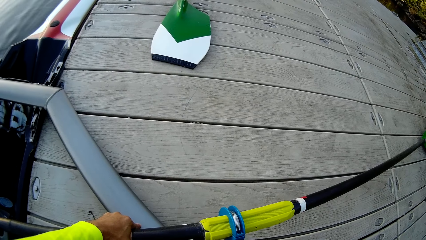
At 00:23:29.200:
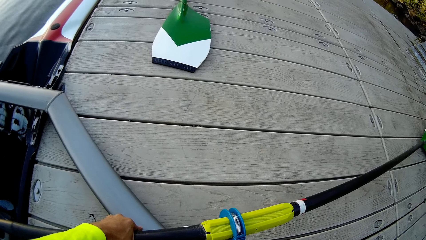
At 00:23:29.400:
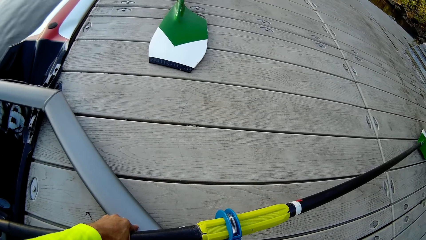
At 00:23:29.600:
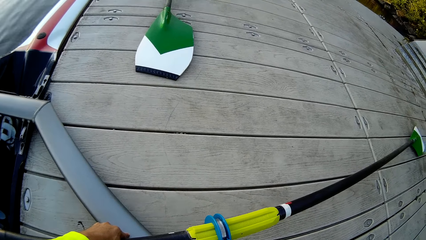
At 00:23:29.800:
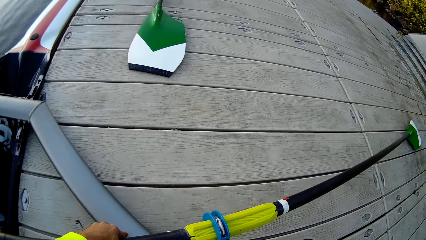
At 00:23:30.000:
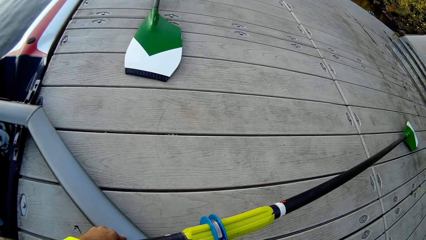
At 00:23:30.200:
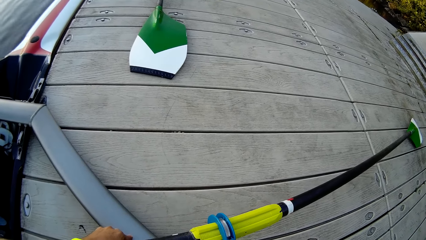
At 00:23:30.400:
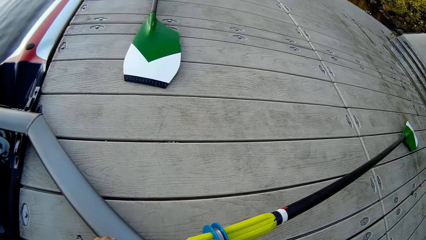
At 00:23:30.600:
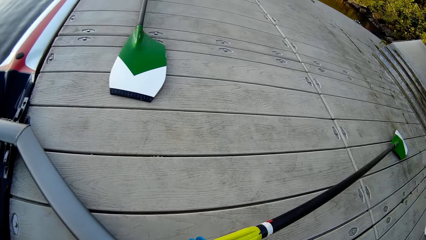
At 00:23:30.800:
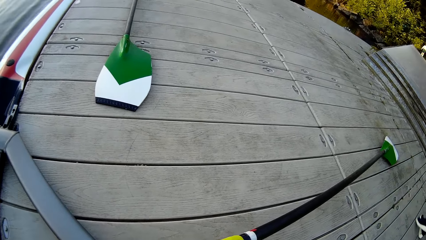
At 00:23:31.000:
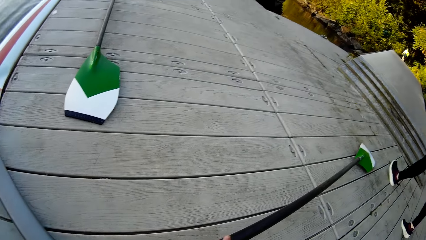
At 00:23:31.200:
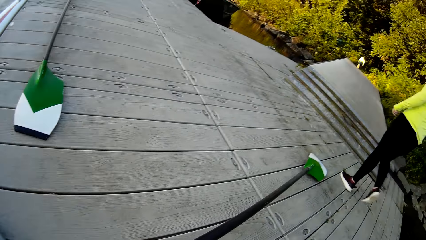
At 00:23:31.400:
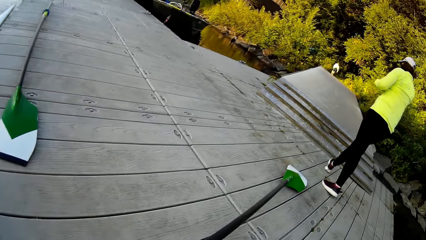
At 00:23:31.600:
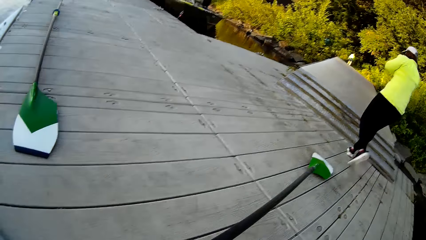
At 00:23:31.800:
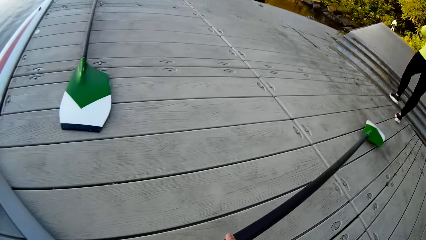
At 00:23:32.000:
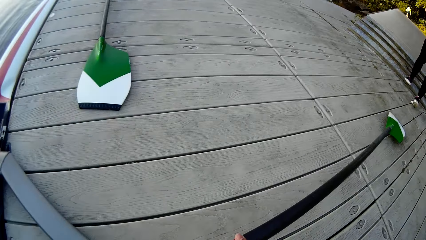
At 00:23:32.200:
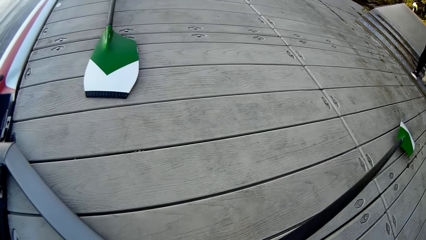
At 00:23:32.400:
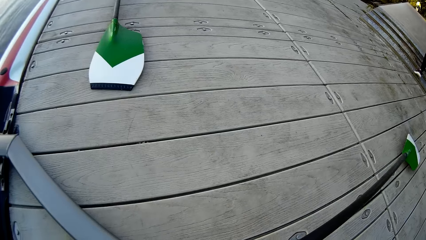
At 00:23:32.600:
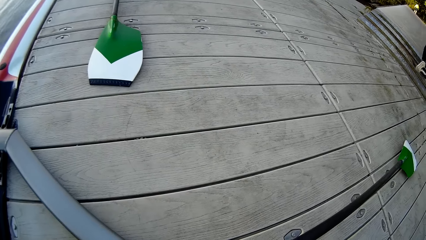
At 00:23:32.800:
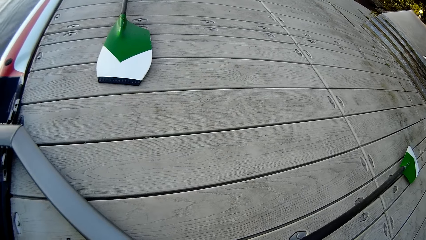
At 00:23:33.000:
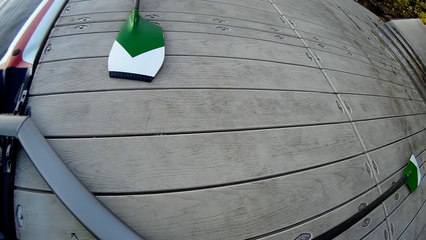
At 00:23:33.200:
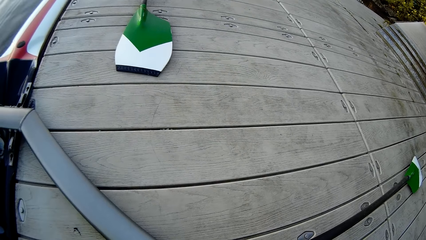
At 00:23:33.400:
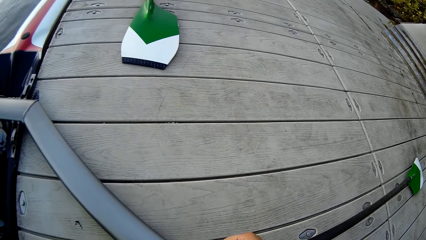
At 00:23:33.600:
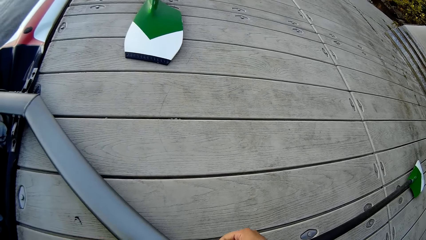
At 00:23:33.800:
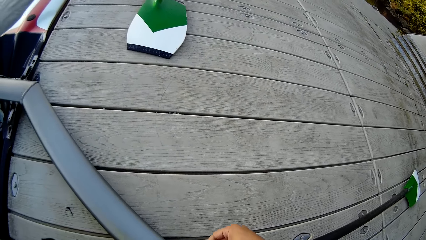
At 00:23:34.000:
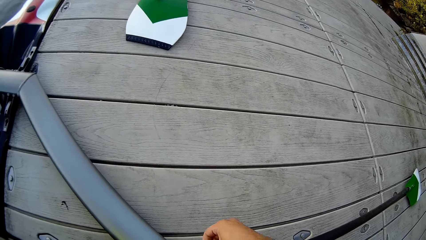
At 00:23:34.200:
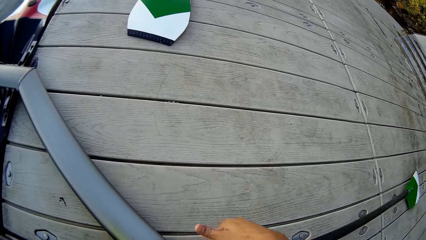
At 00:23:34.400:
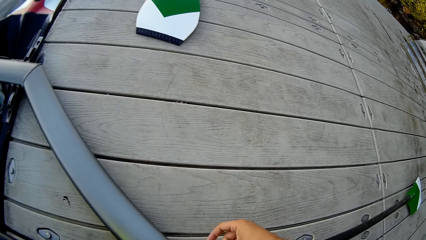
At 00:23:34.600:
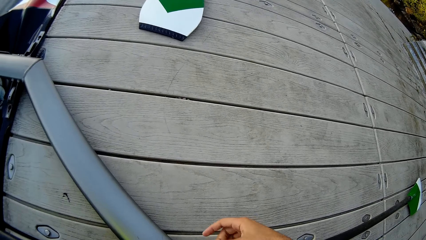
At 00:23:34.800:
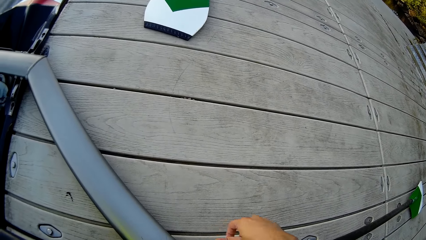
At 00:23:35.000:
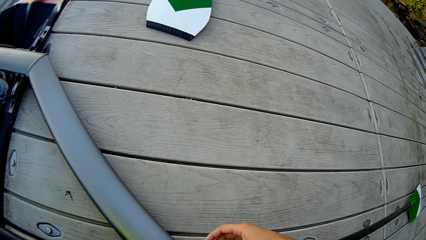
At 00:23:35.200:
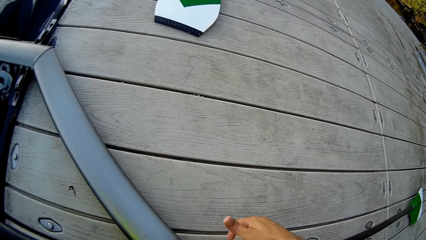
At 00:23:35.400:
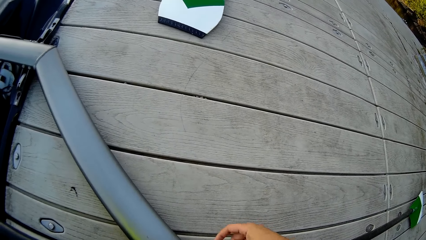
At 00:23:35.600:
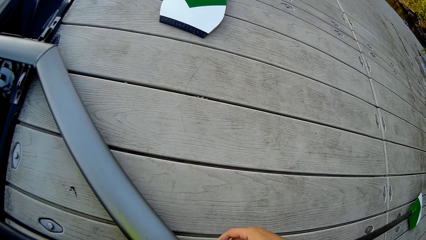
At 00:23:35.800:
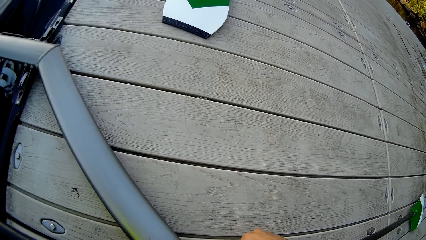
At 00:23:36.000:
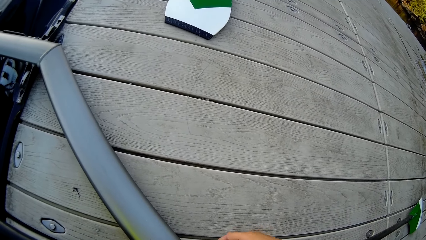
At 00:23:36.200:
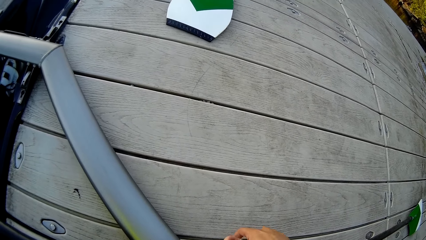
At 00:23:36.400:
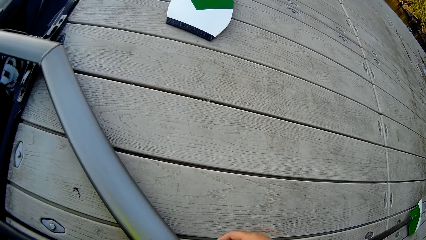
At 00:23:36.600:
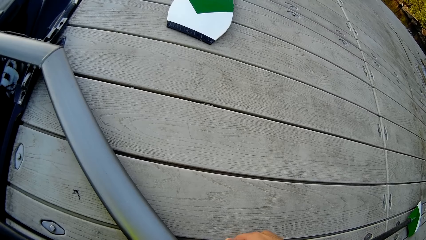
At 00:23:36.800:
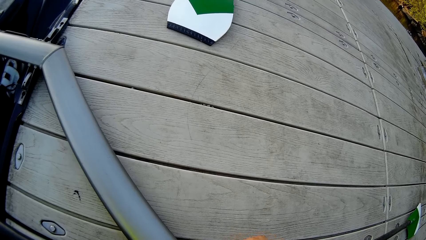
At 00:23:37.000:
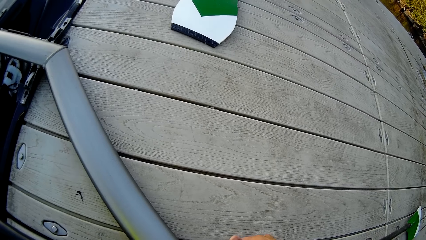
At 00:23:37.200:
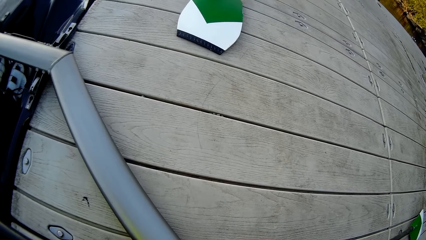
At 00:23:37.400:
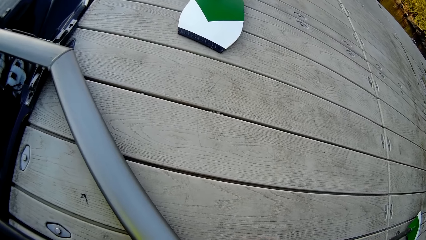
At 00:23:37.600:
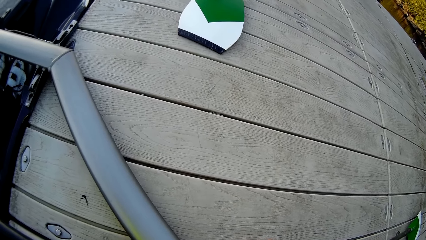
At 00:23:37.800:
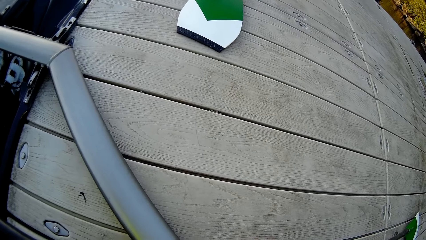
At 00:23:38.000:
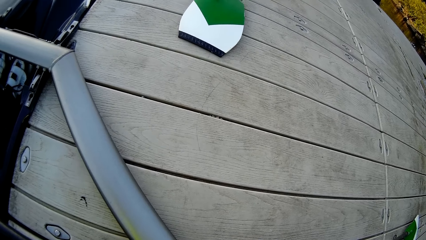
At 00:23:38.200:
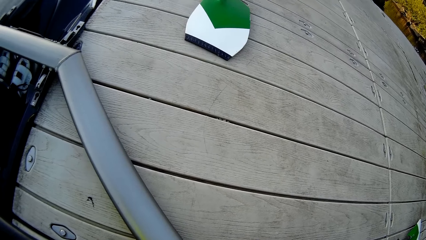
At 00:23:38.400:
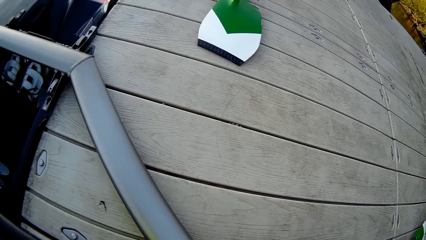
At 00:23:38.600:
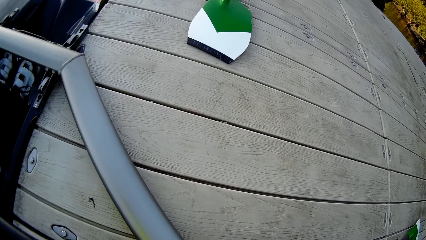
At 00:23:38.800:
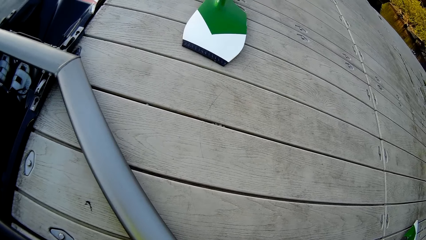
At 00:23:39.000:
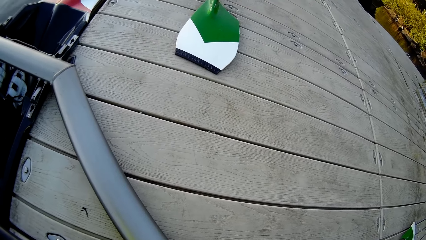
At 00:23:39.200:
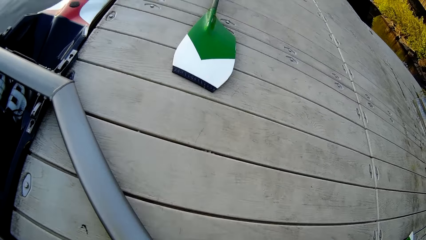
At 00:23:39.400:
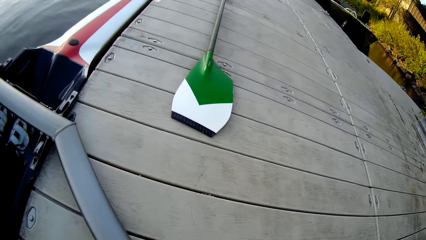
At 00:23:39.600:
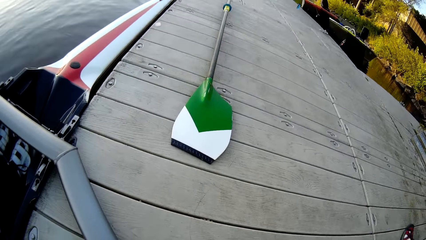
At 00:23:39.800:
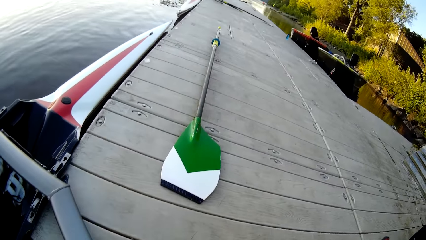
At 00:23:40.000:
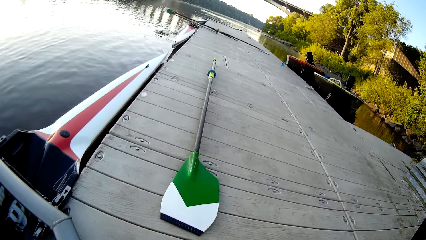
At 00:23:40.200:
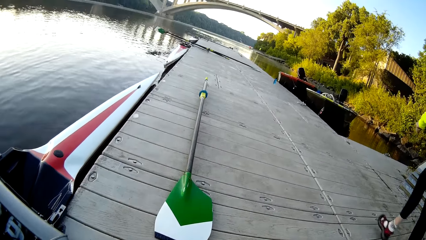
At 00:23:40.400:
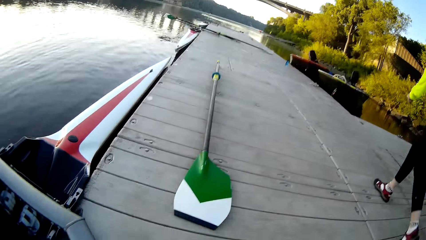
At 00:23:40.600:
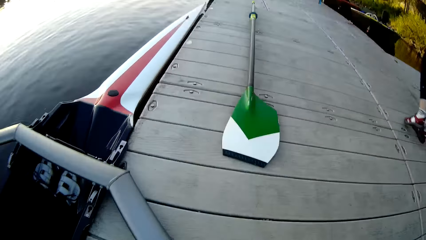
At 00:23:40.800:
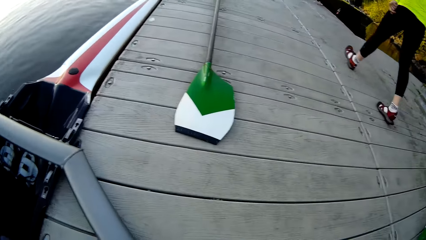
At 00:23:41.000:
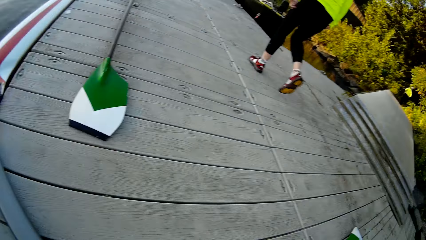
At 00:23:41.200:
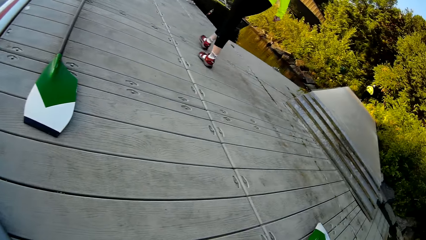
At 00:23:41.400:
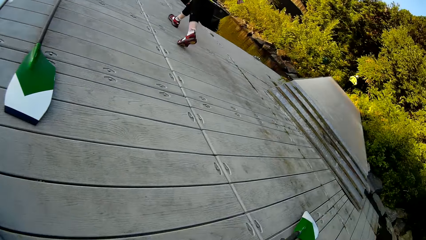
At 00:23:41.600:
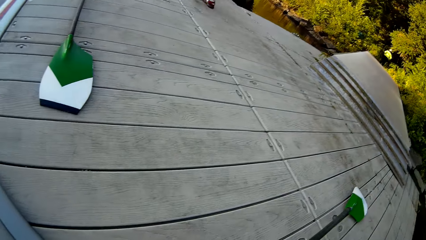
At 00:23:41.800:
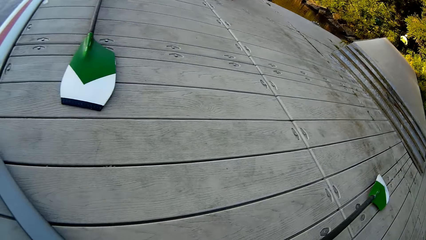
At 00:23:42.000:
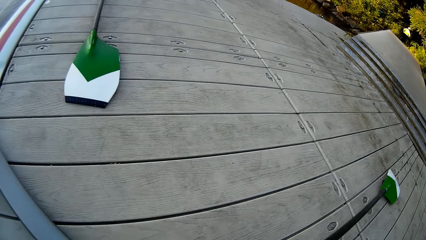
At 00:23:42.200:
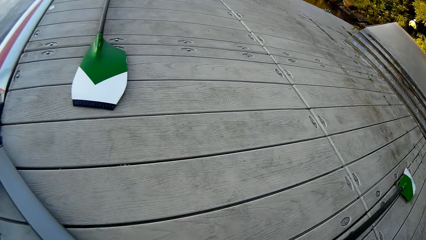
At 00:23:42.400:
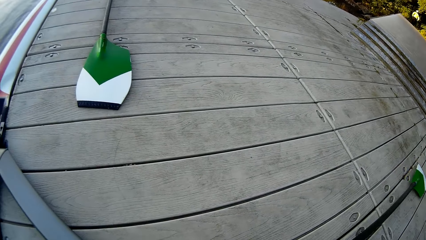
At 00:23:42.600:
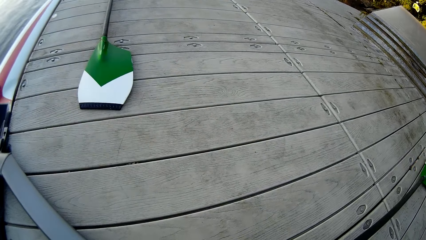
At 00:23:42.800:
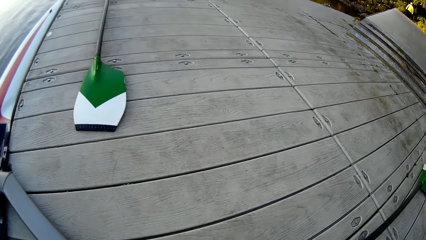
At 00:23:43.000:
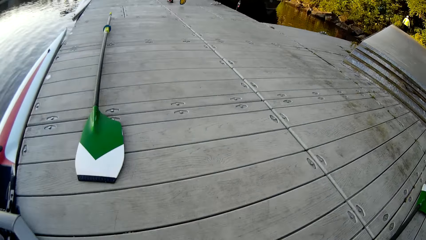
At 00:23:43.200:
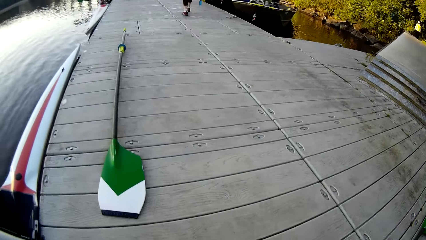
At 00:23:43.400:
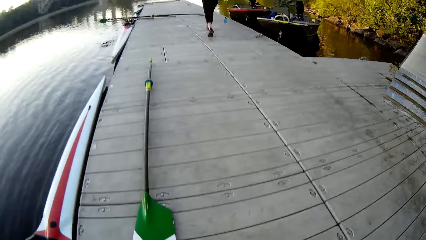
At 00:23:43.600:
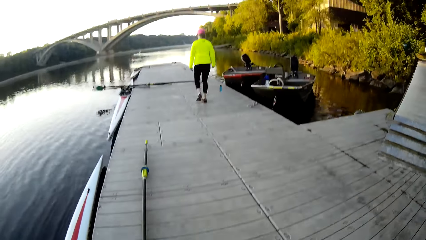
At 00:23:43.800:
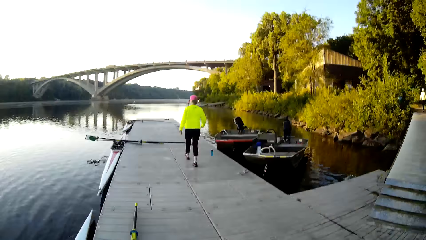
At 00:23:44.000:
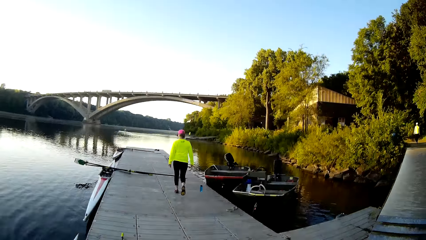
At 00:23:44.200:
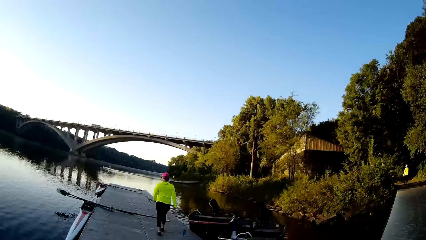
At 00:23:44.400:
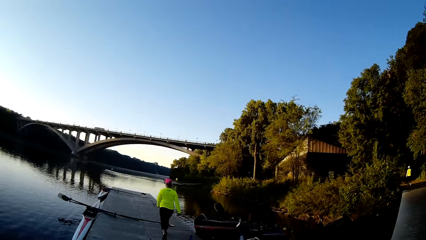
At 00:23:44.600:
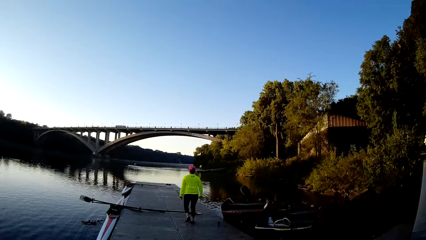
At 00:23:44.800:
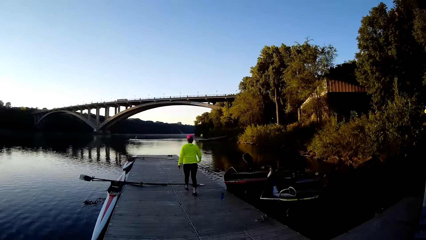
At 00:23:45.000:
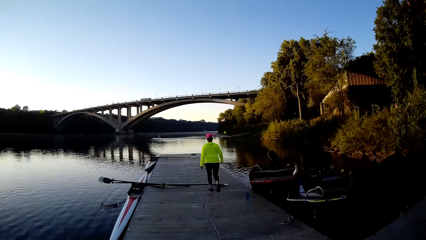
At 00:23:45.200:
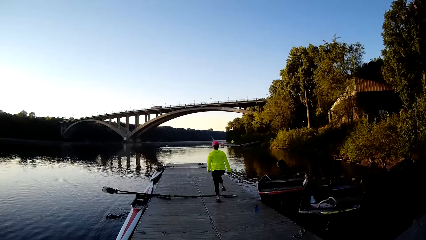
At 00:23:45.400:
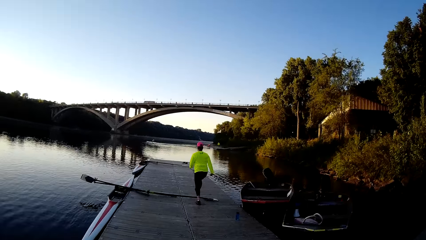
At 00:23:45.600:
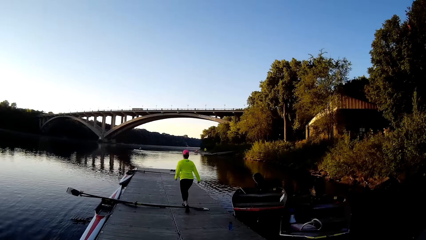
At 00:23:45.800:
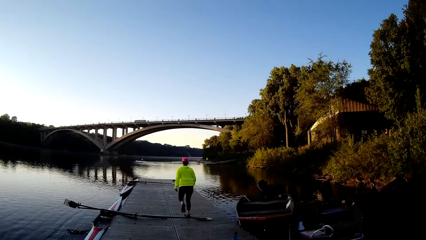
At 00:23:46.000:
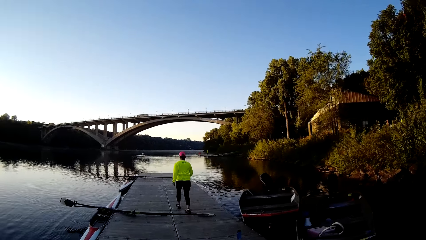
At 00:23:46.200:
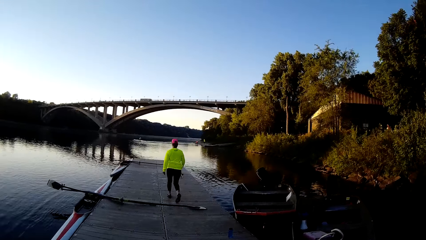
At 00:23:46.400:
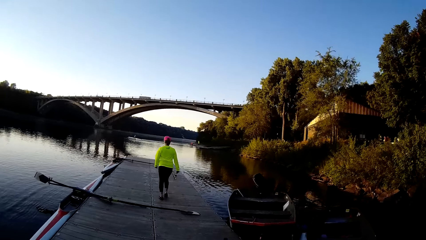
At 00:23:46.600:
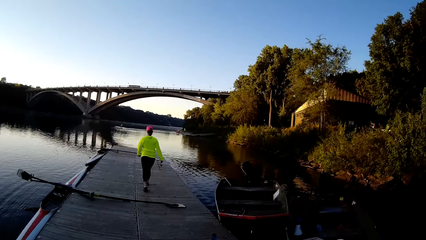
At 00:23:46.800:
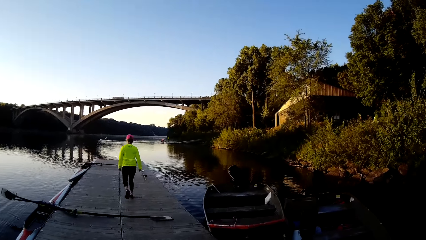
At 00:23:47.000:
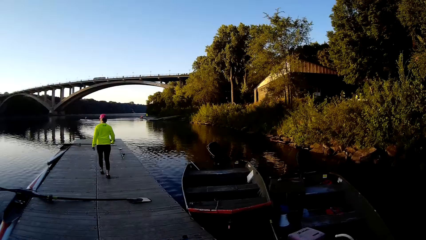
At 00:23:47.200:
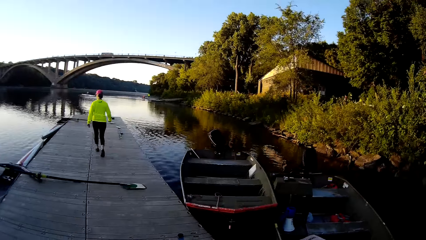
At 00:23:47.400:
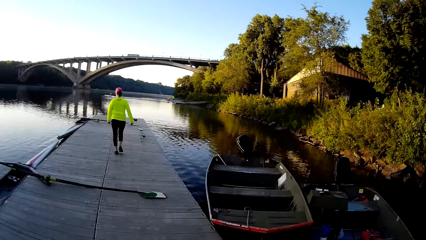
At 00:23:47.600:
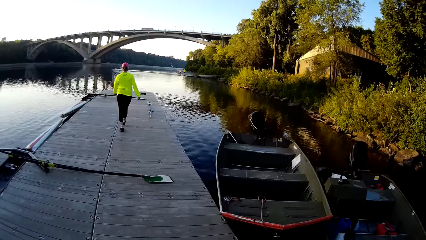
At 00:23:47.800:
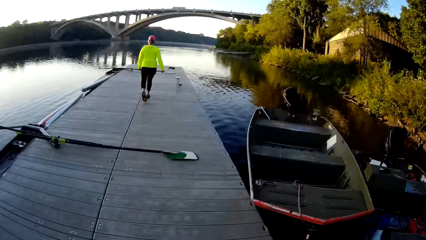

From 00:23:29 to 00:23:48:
The camera wearer ties bolts on the boat. They look at the boat. They pull a paddle. They walk on the pavement.
